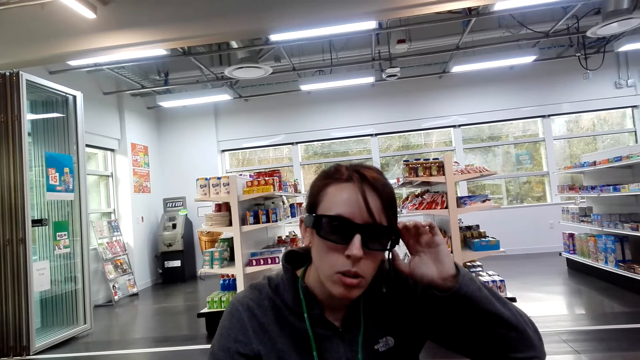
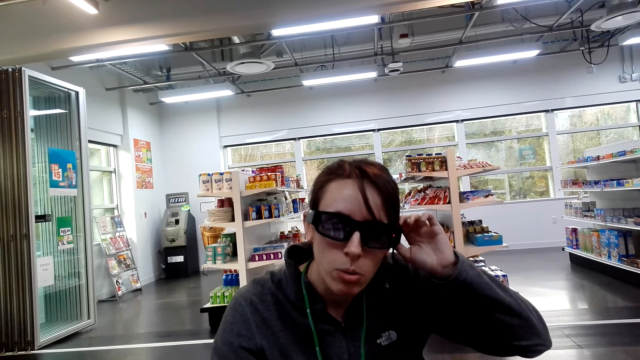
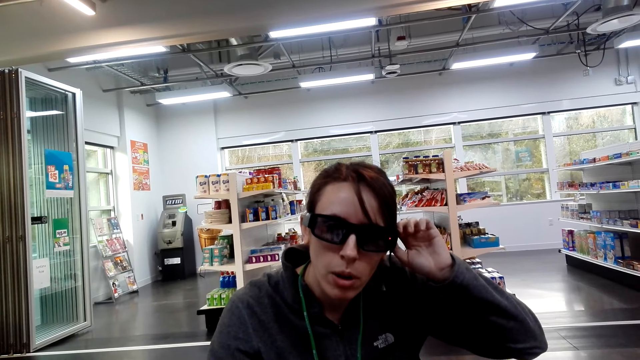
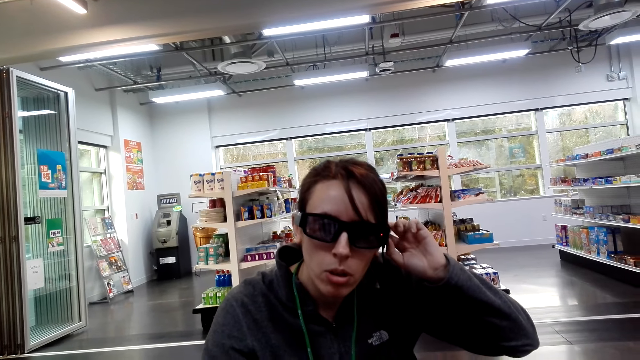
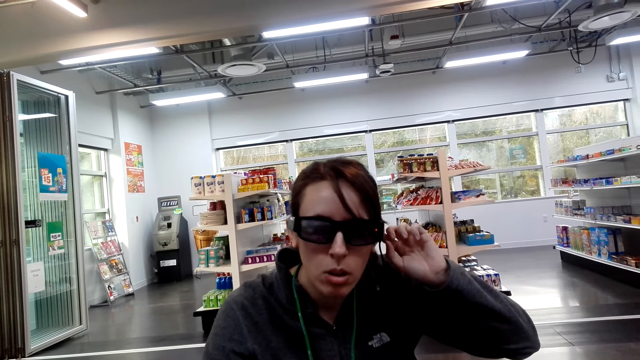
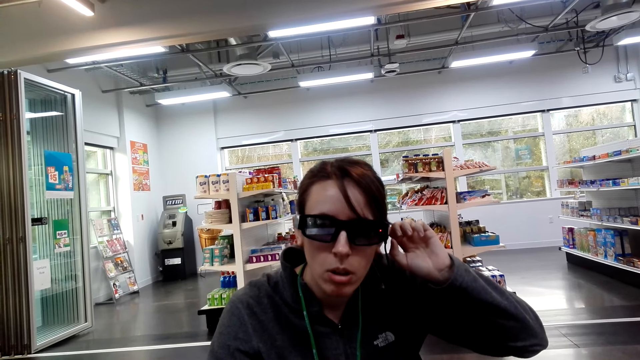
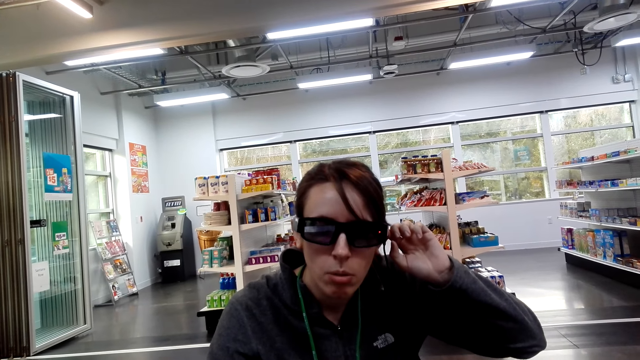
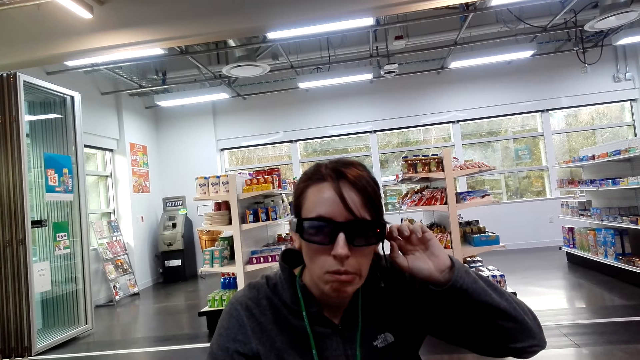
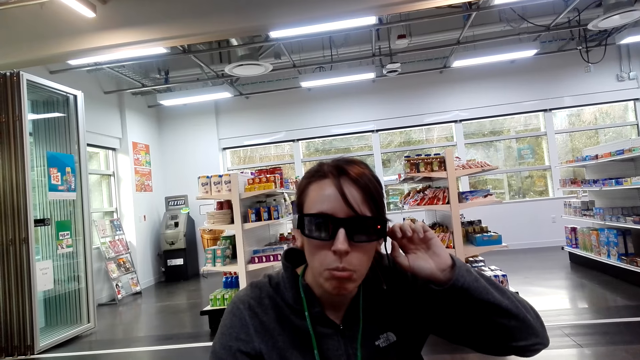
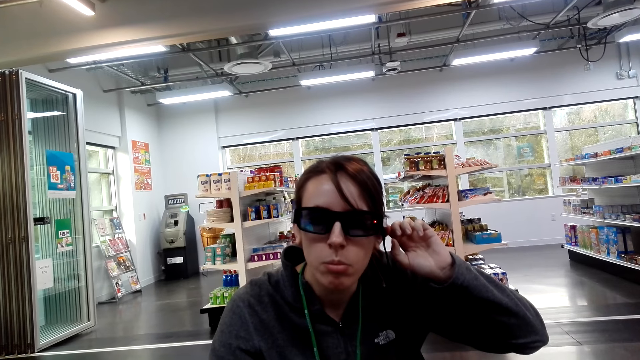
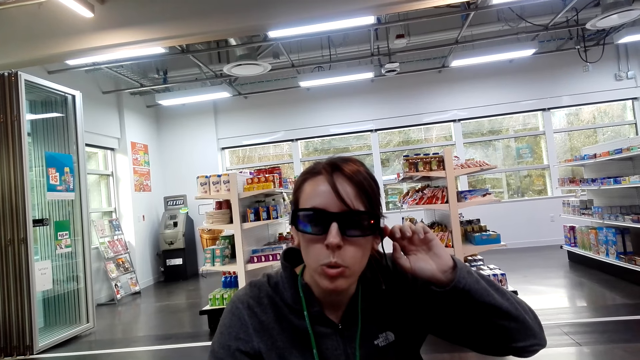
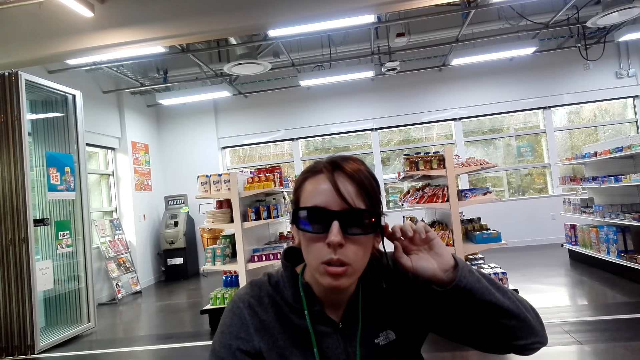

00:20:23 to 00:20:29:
A woman holds a camera.

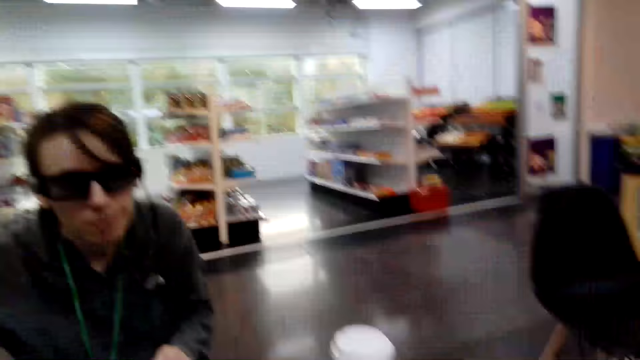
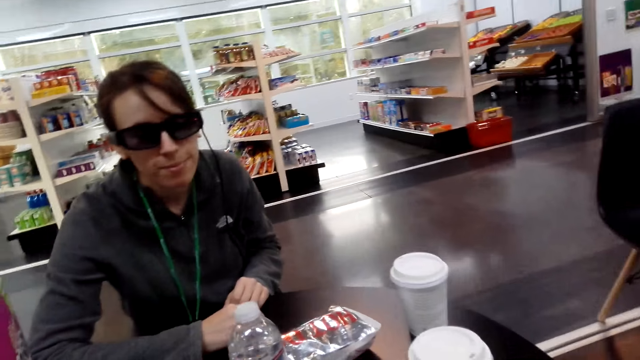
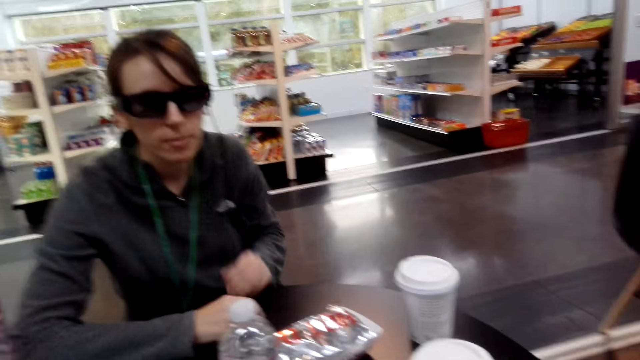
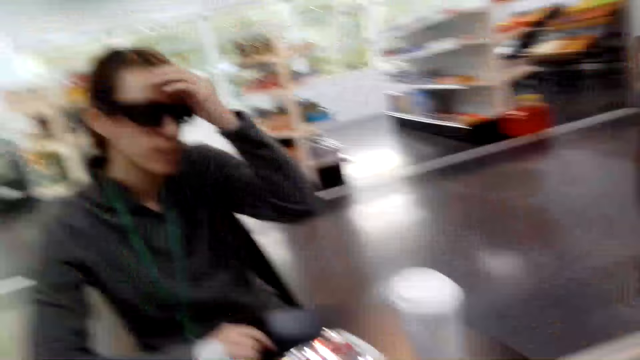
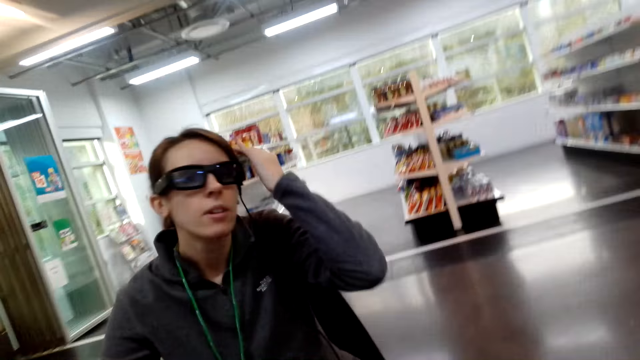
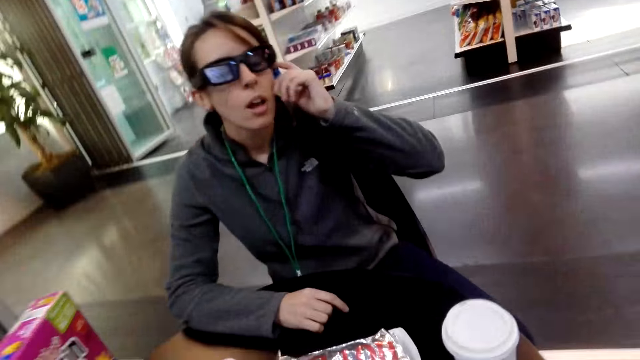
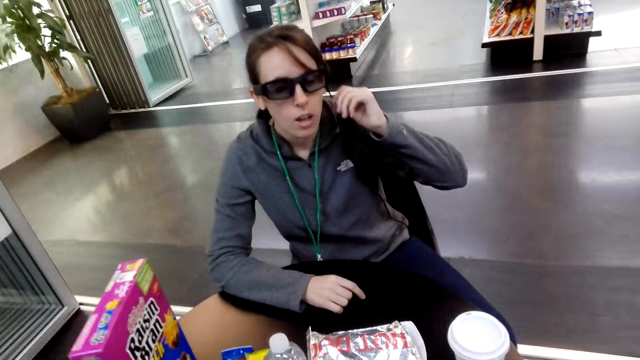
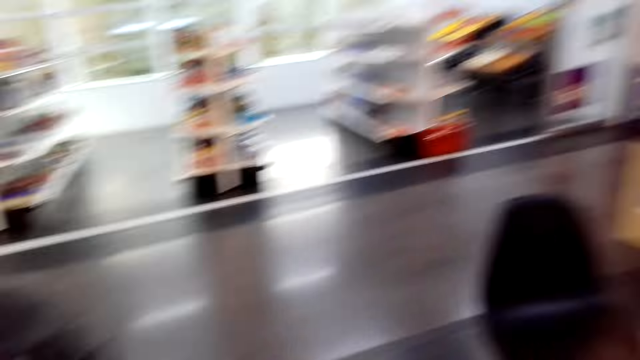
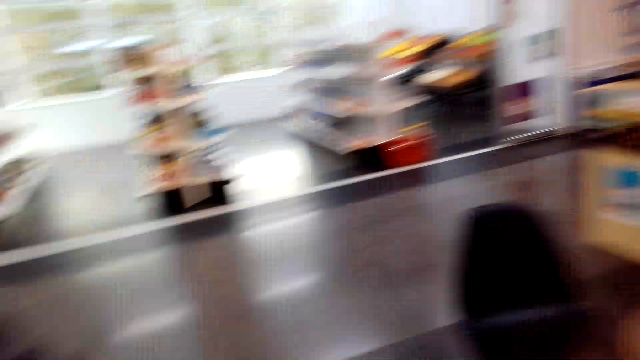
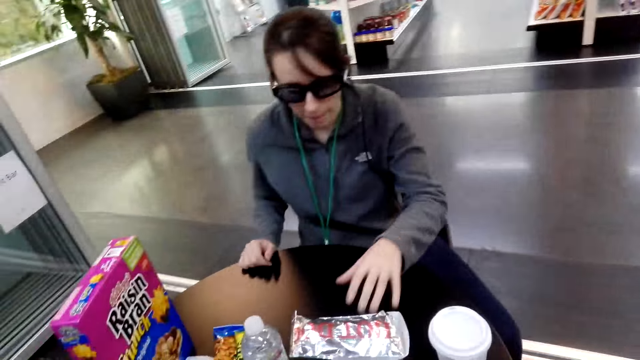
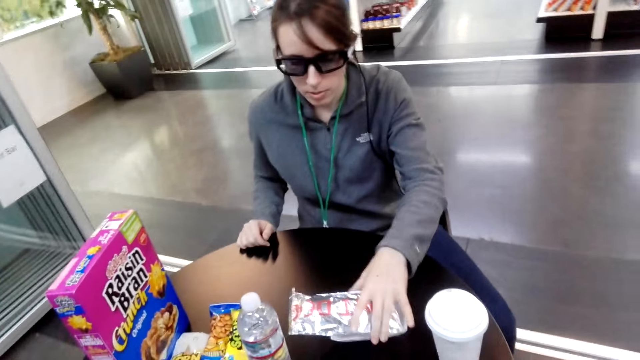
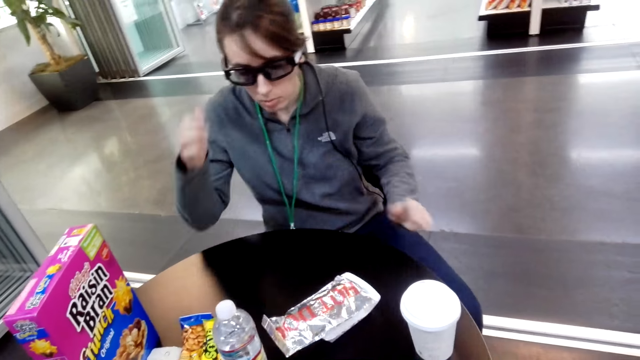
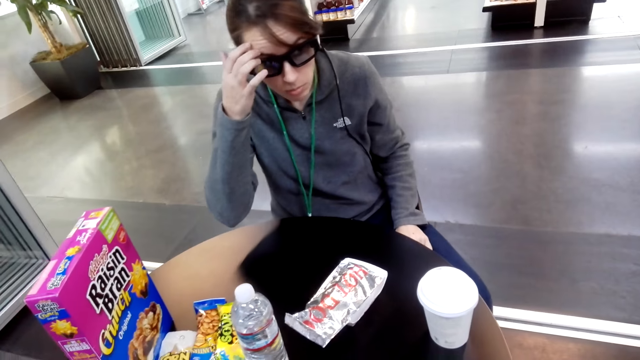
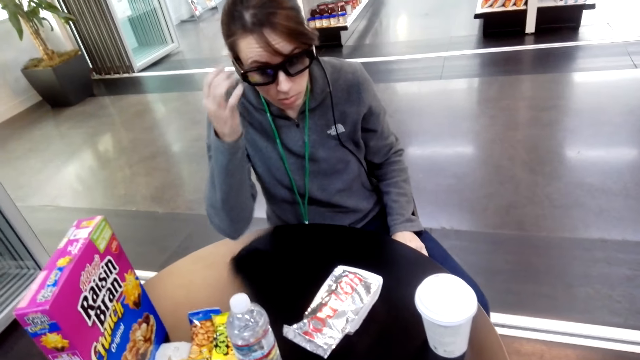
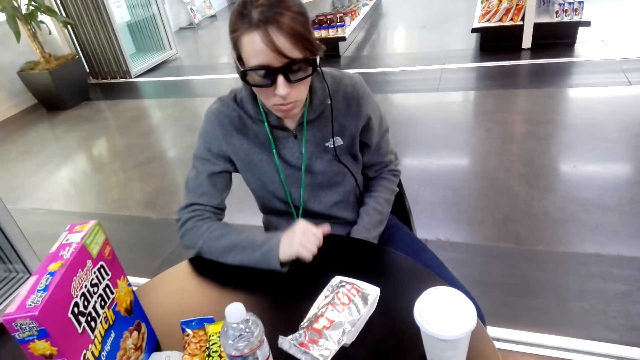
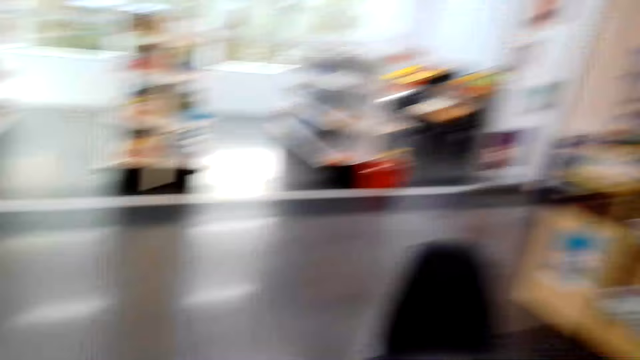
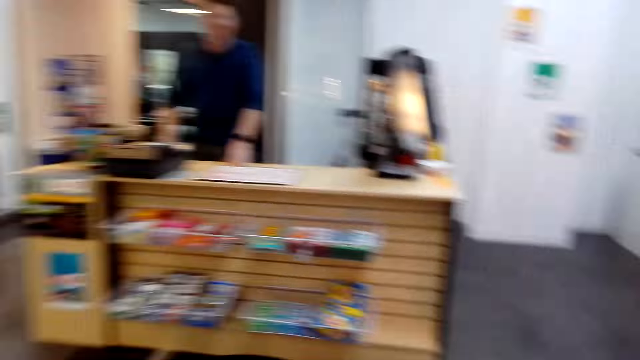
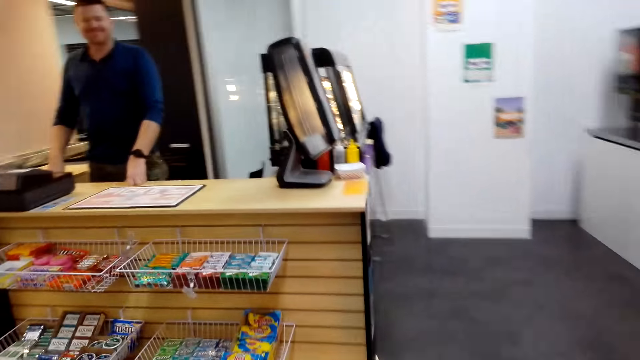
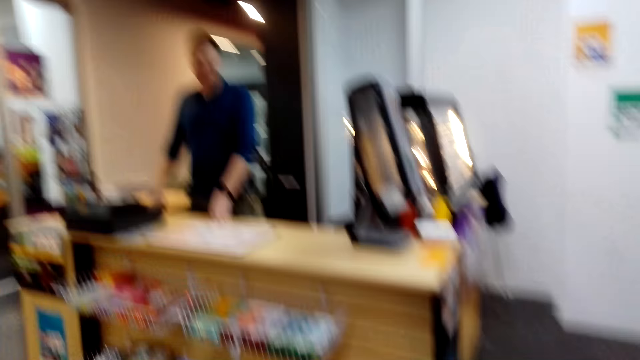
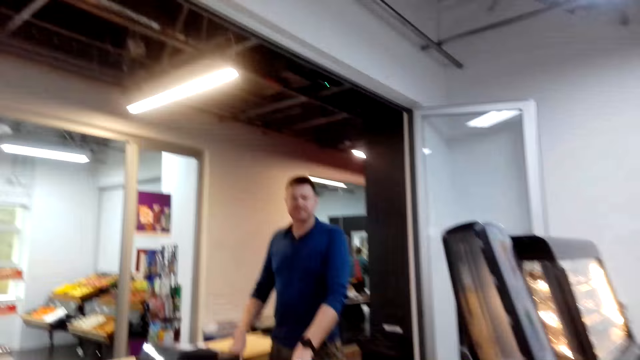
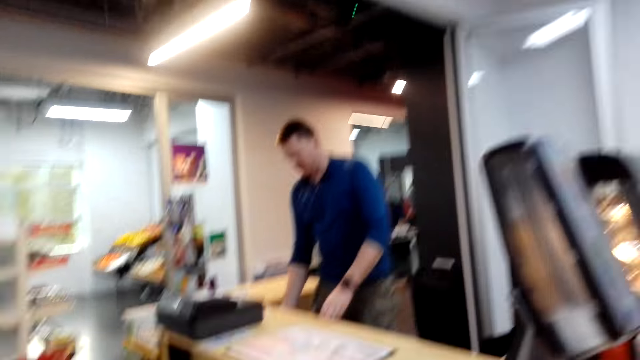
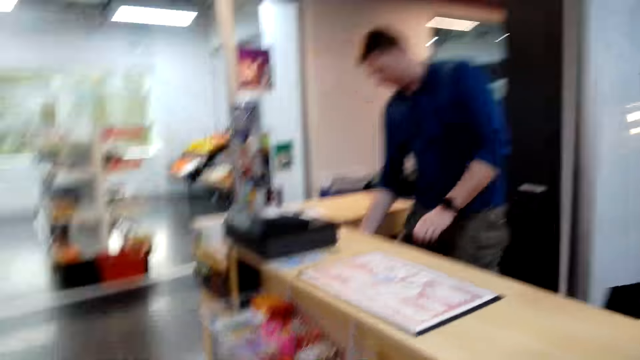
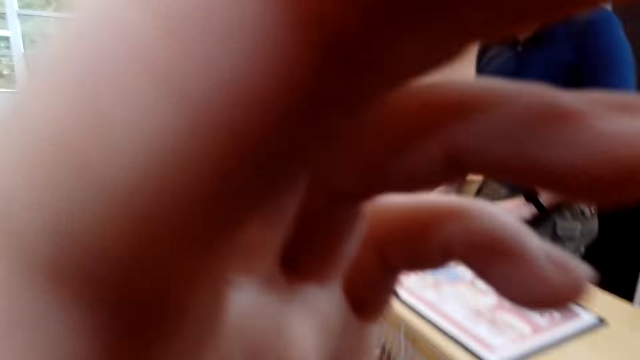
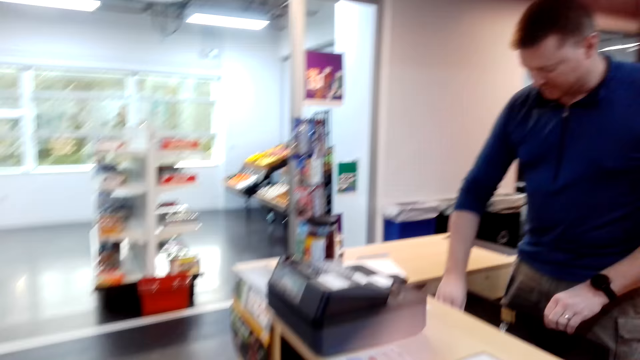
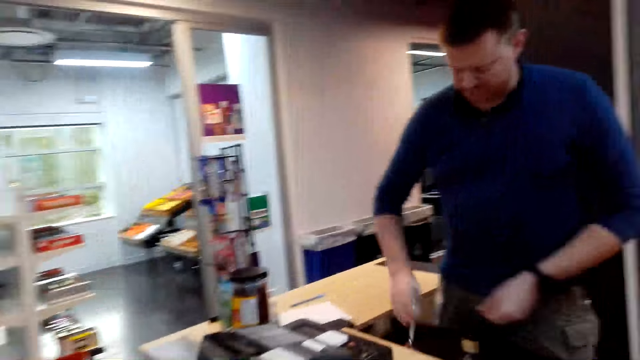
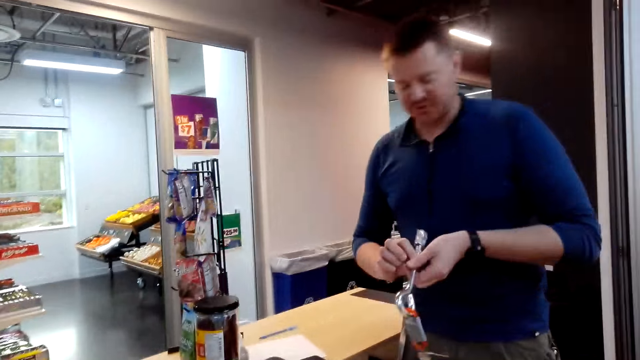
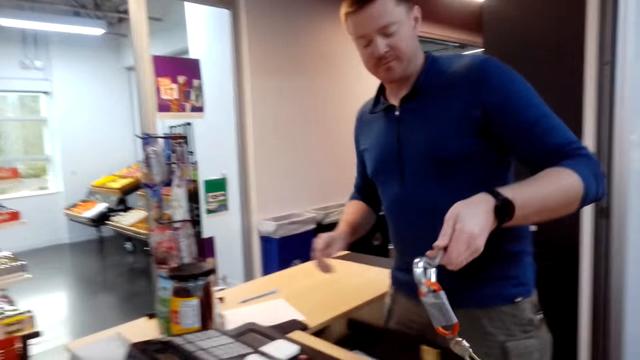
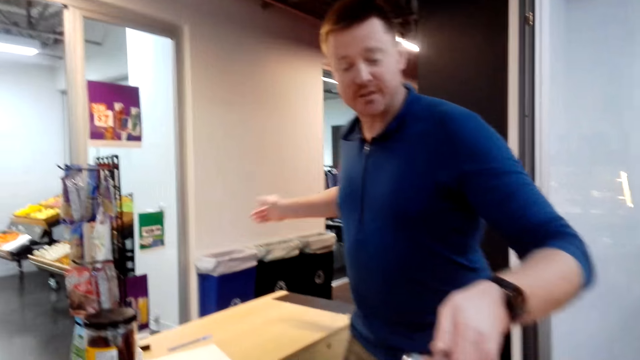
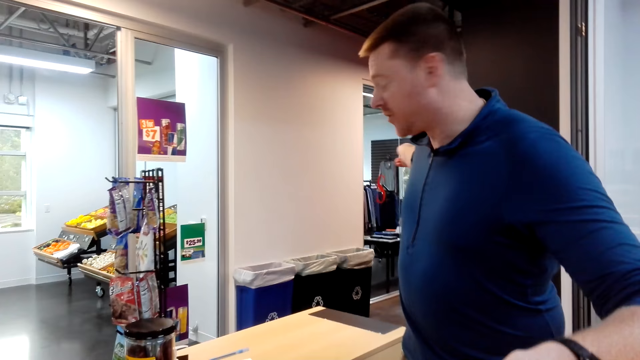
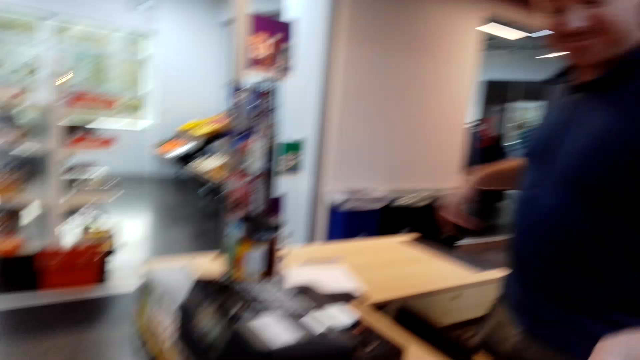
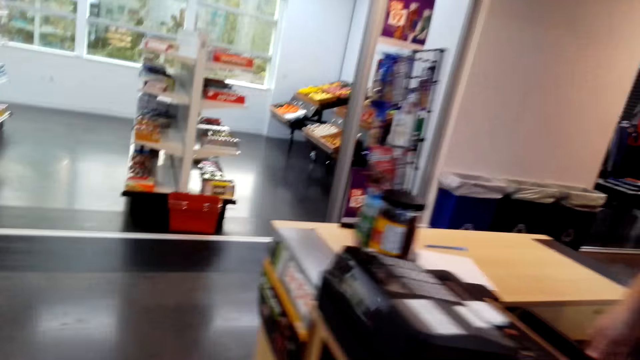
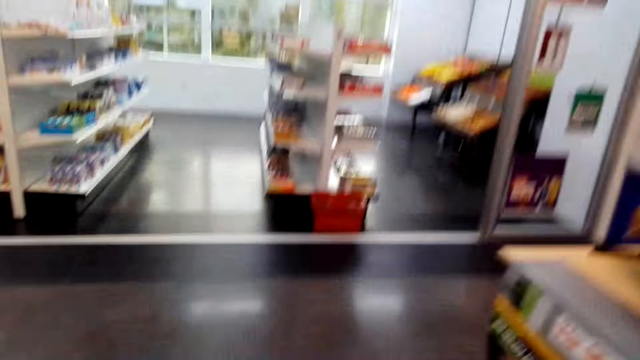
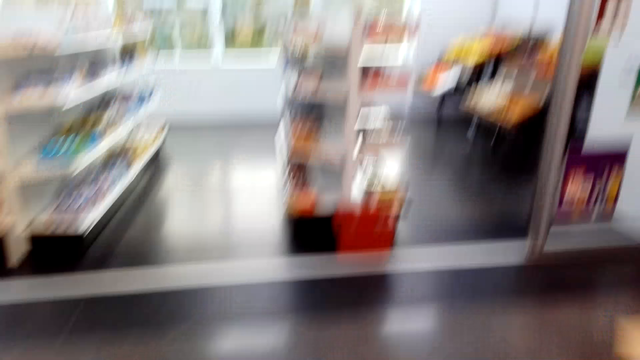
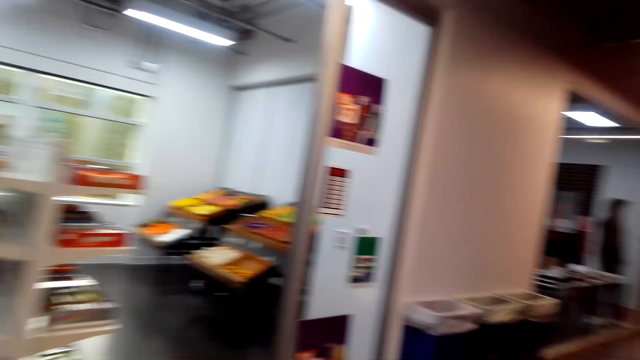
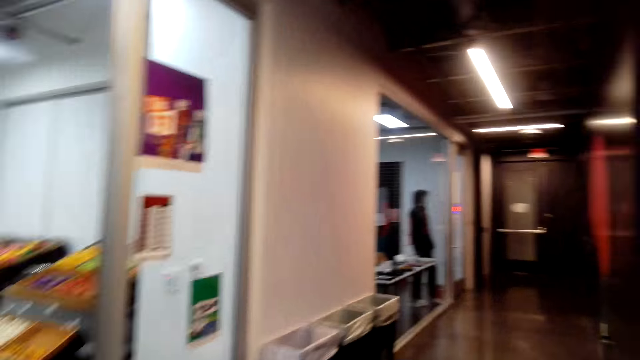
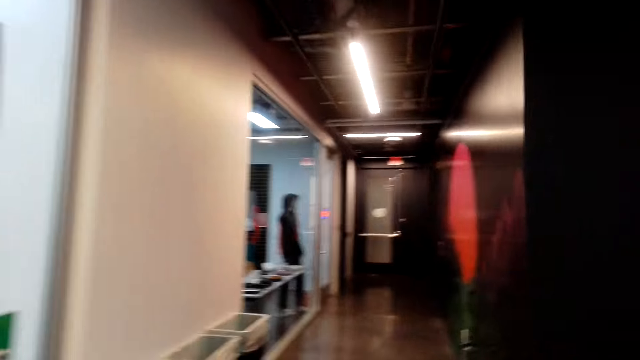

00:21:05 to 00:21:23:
The camera wearer stands up. A person touches paper. The camera wearer stands on the chair and walks to the counter in the shop. They touch the camera. A man holds something. The camera wearer takes keys from the man. The man points to a hallway. The camera wearer walks around in the shop.
